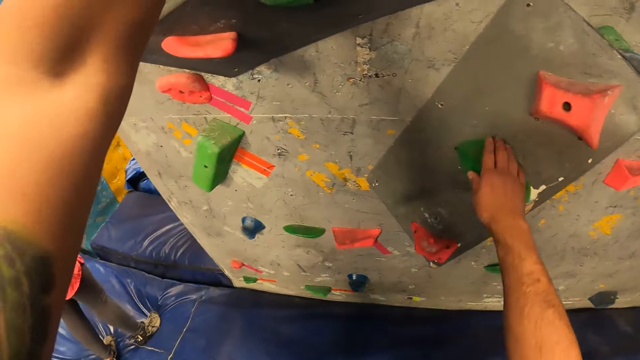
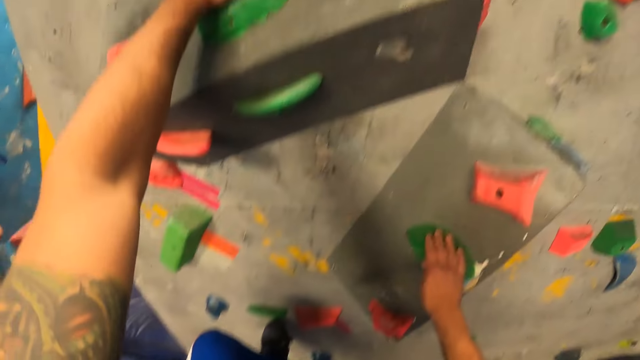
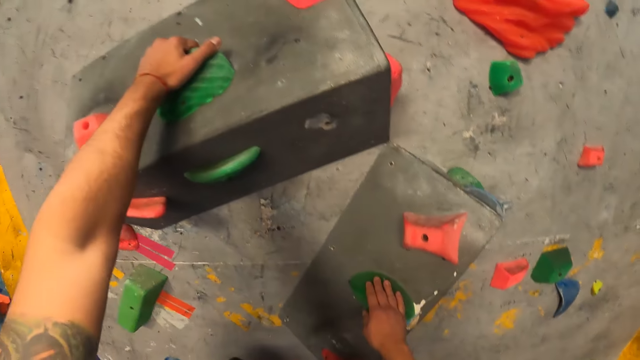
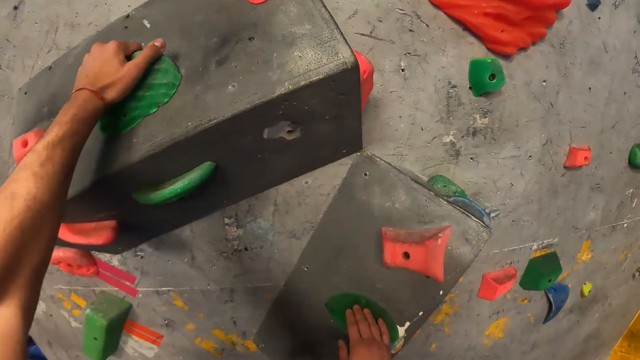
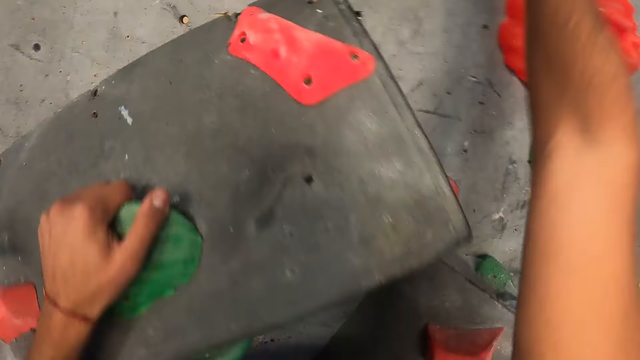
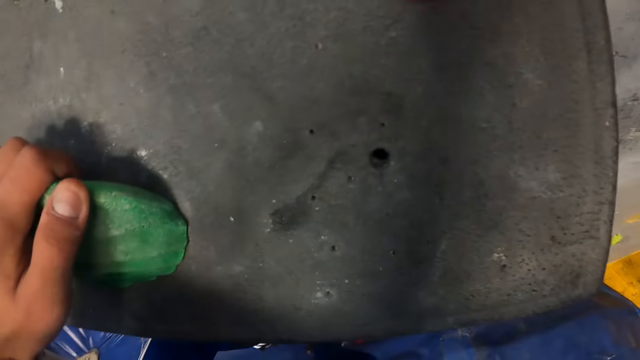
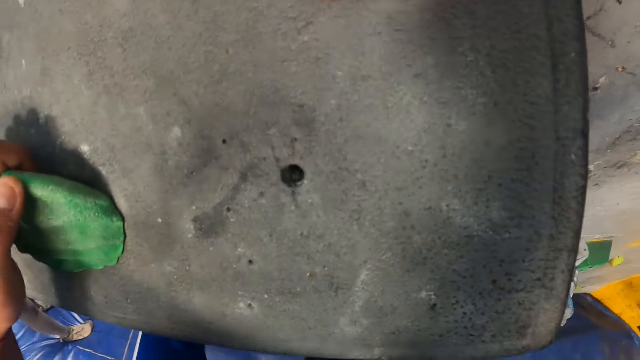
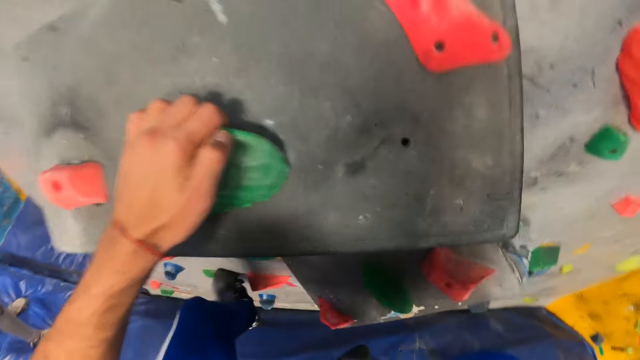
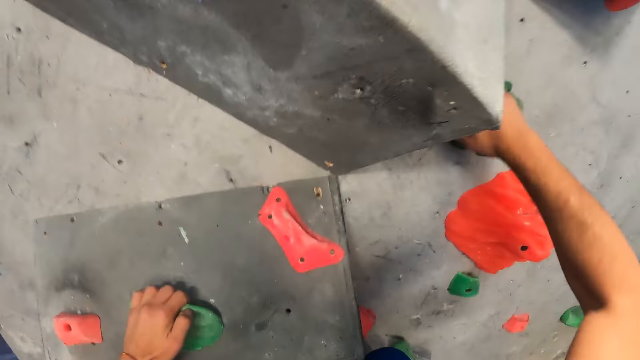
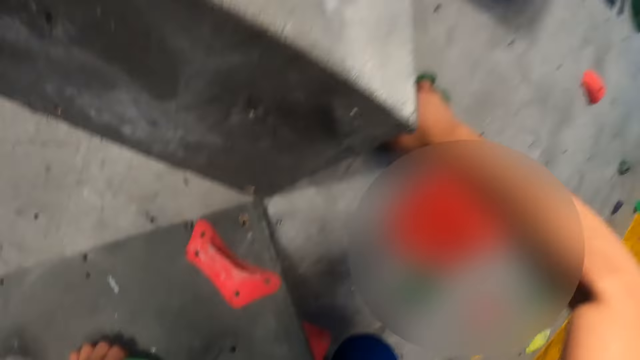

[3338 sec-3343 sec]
The camera wearer climbs the wall climb challenge.

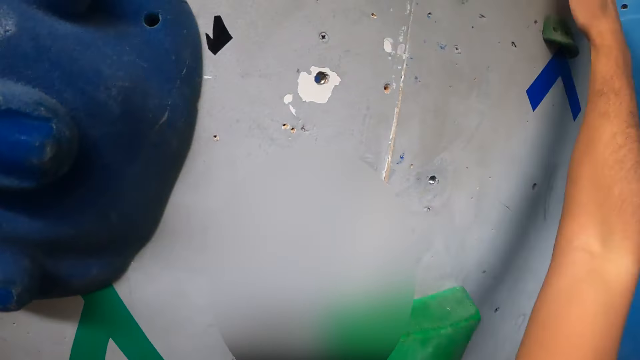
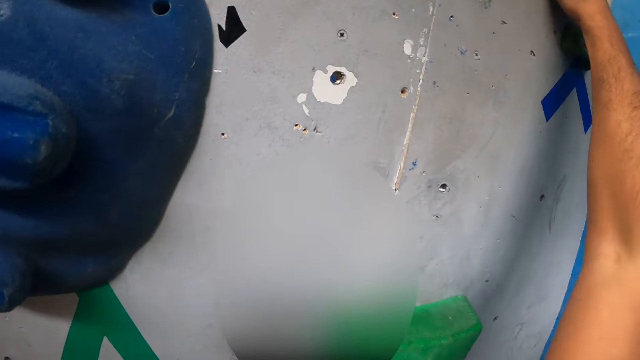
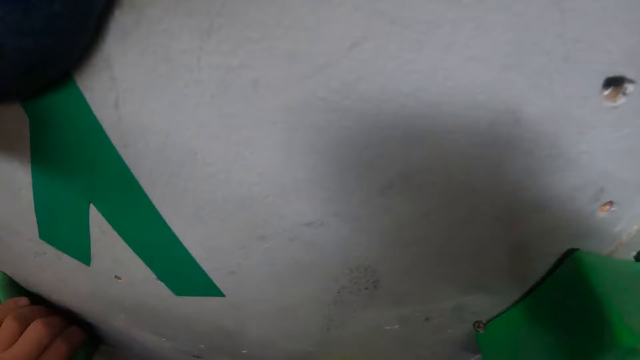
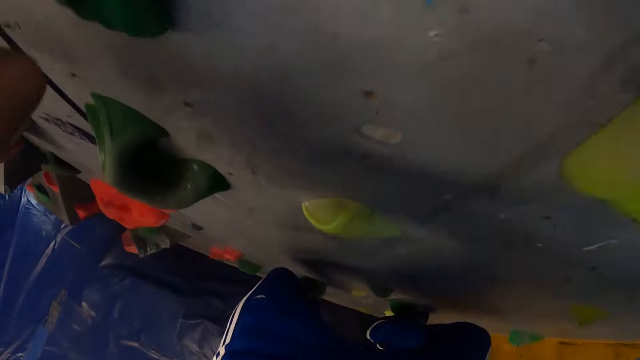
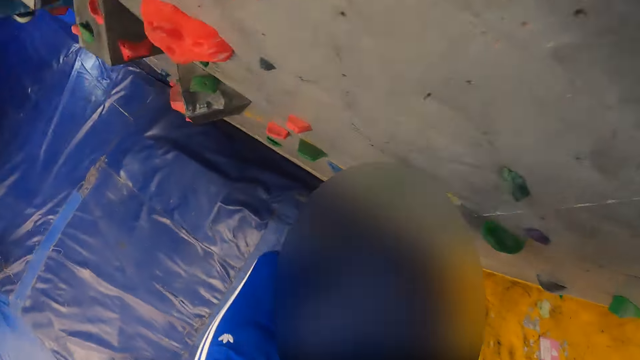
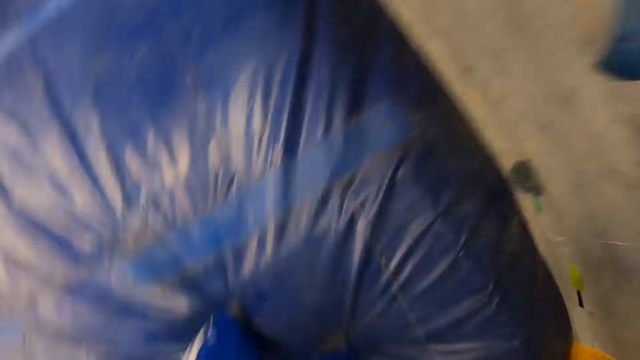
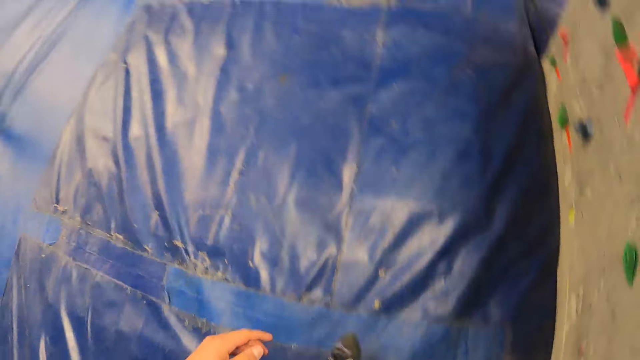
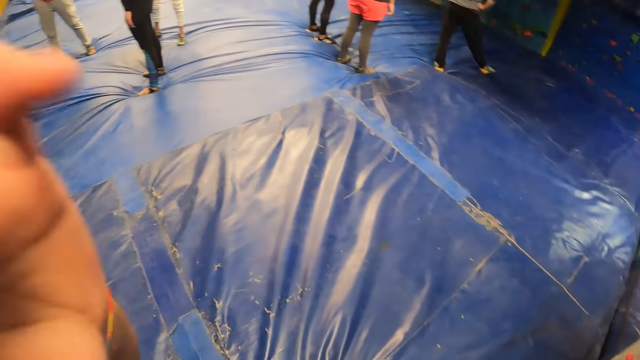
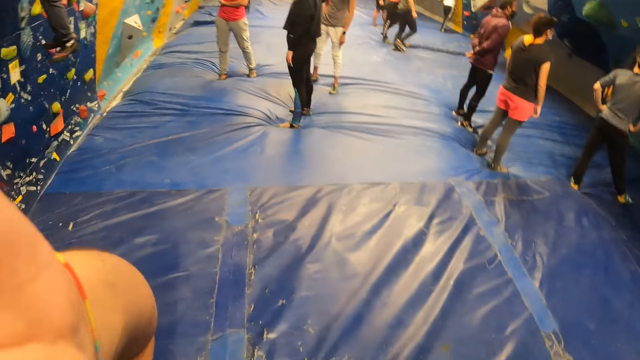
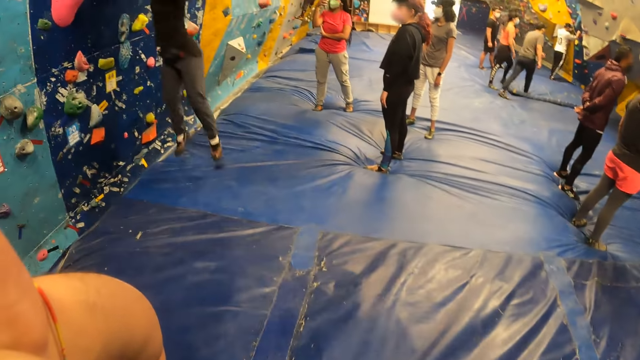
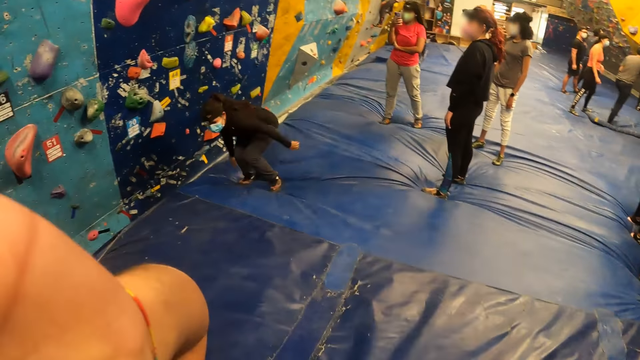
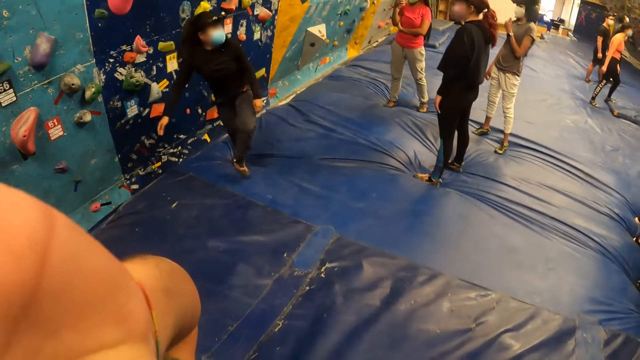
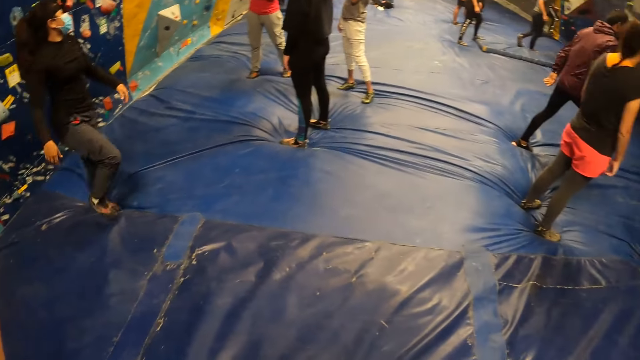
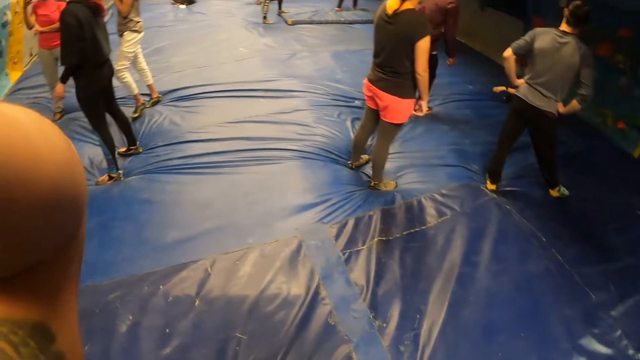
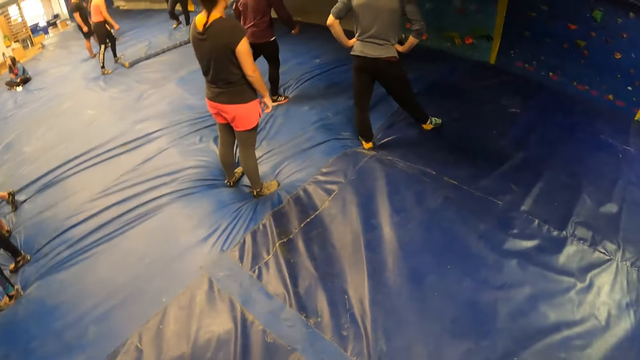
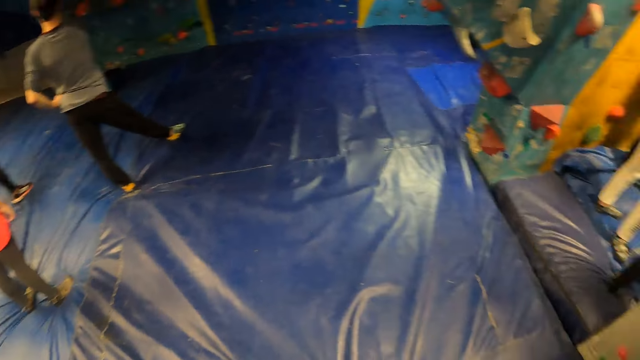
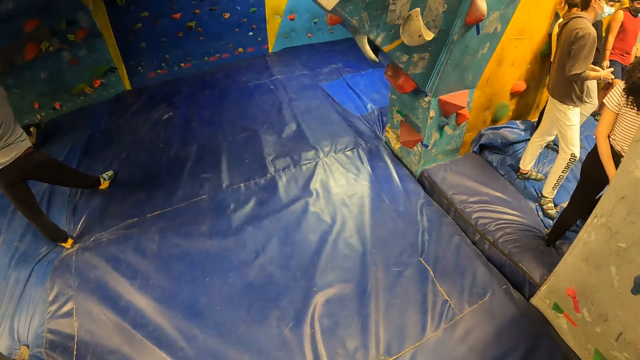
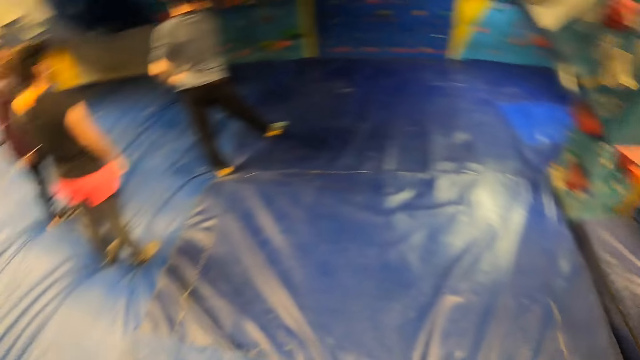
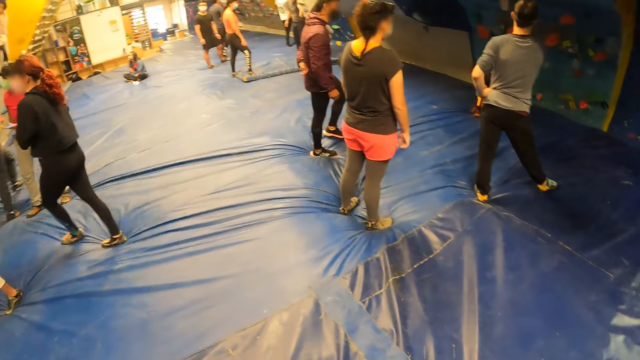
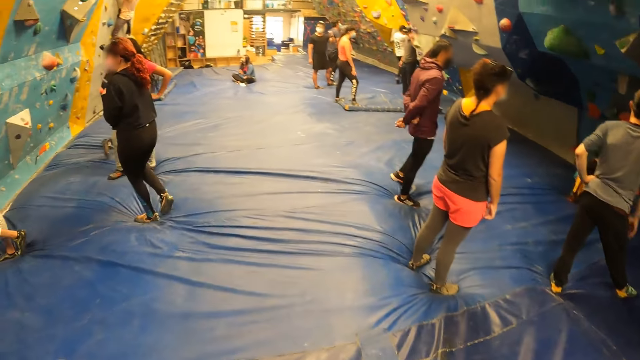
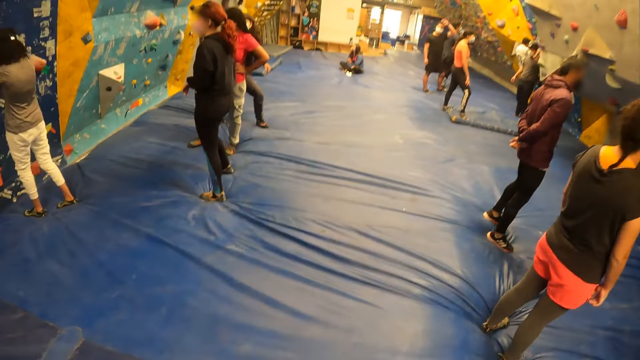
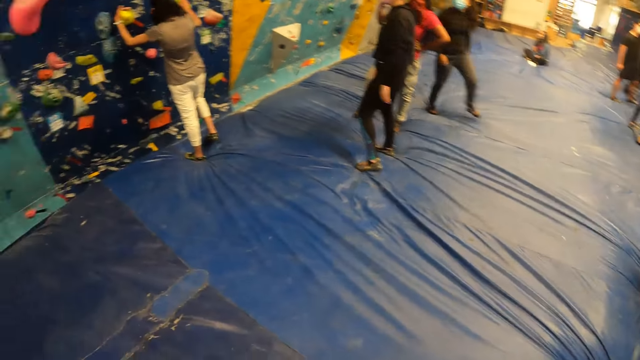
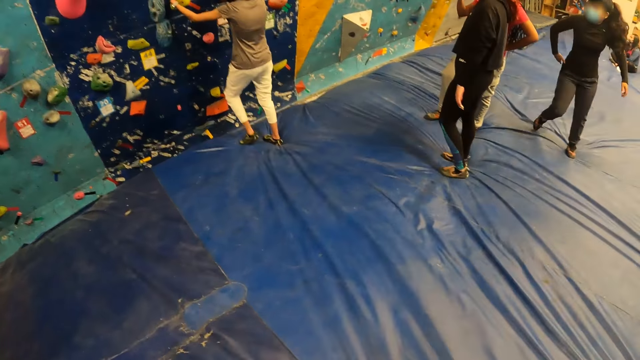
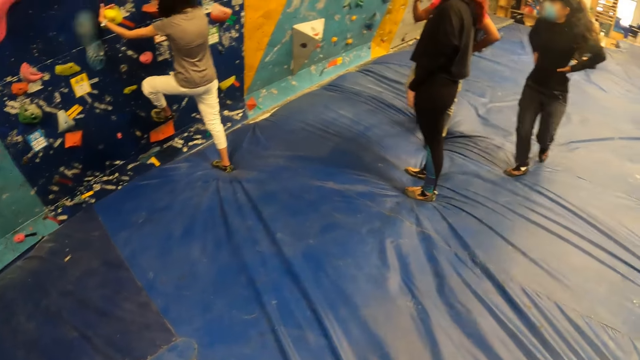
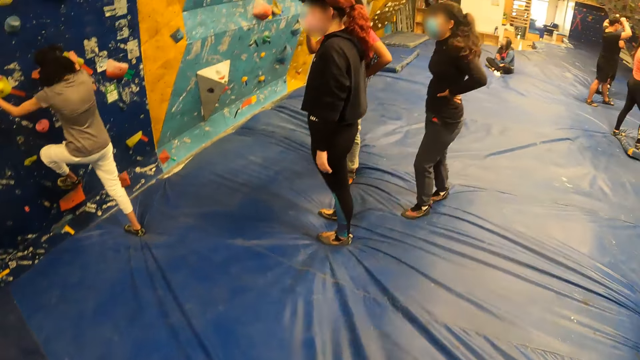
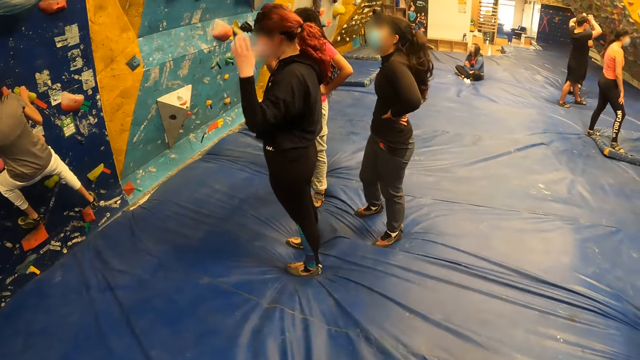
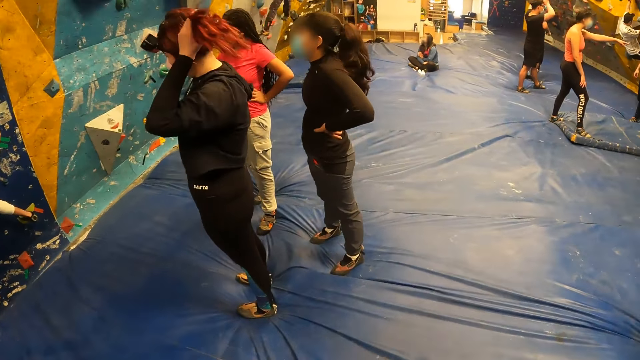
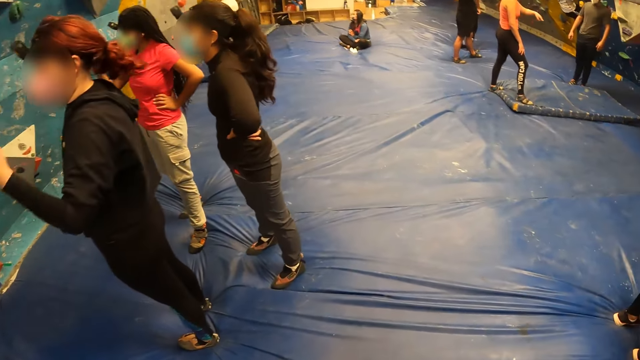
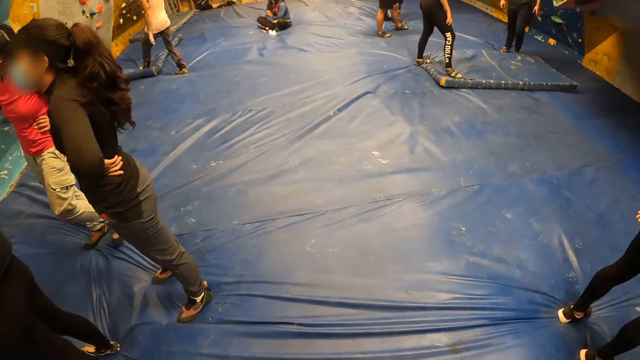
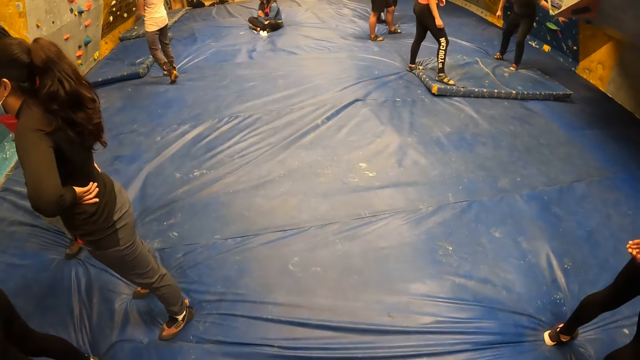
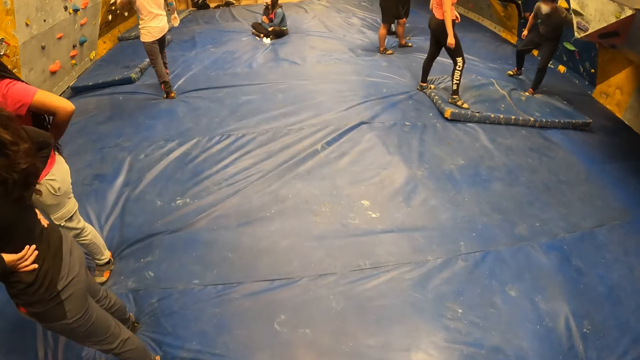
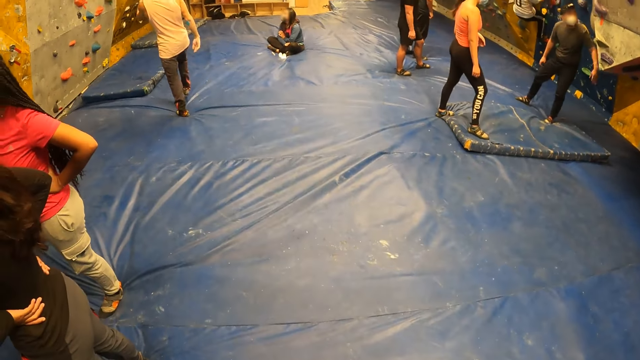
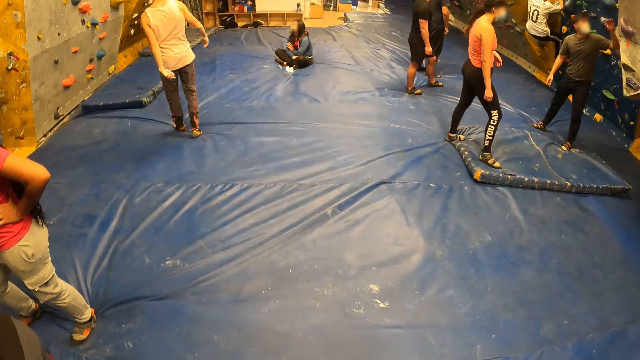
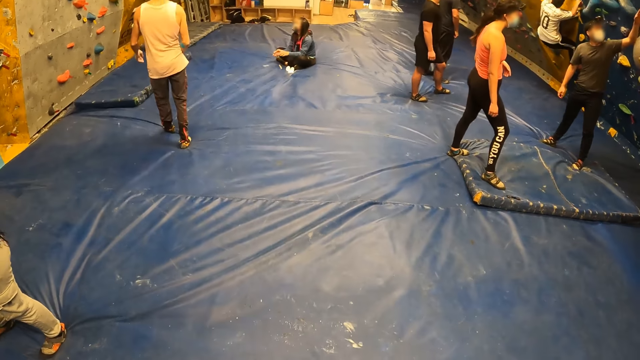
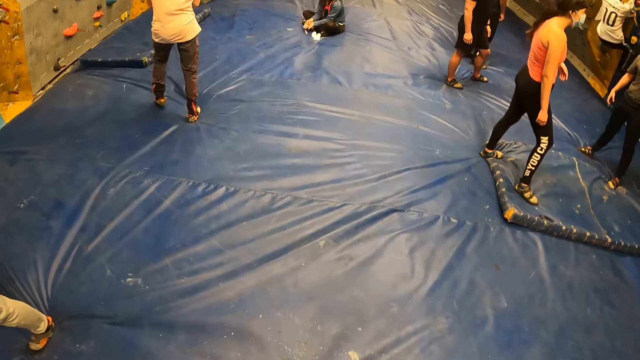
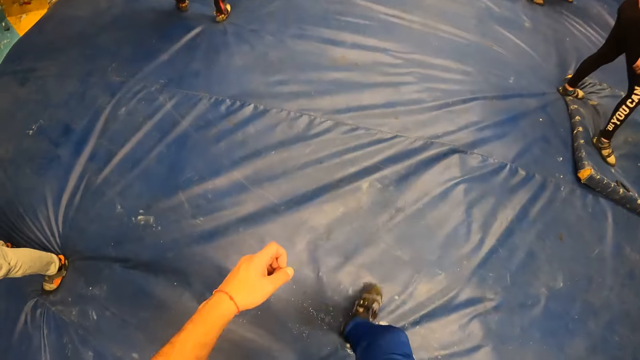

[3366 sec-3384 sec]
The camera wearer jumps back from the wall climb challenge on a pad in the indoor climbing gym. They touch something. They walk around the wall climb challenge blue mat.
